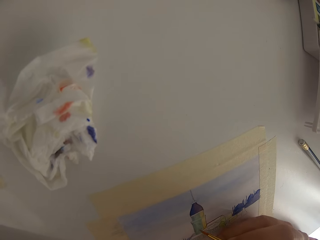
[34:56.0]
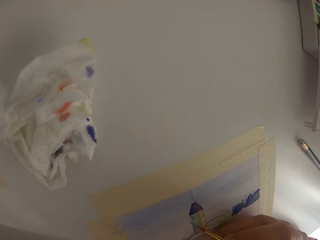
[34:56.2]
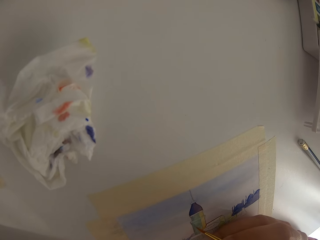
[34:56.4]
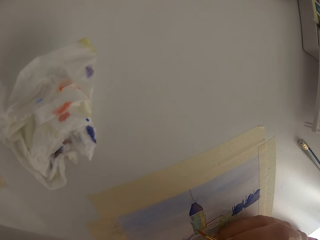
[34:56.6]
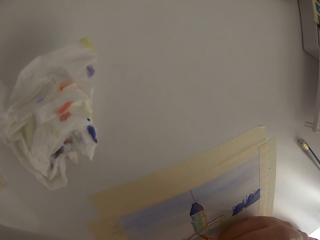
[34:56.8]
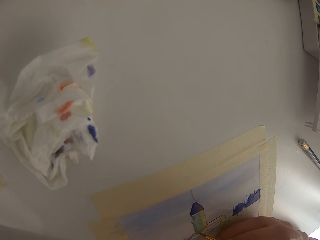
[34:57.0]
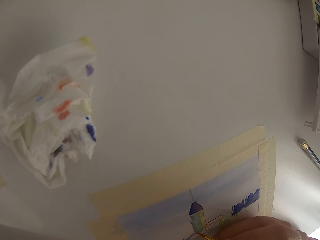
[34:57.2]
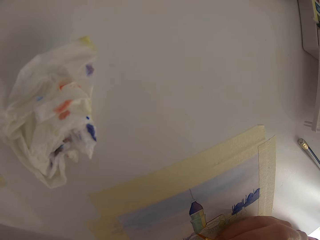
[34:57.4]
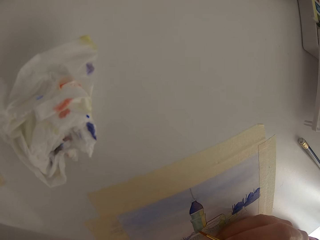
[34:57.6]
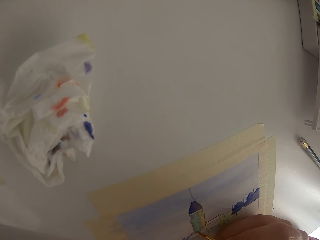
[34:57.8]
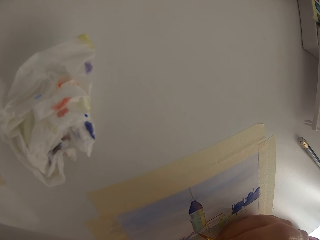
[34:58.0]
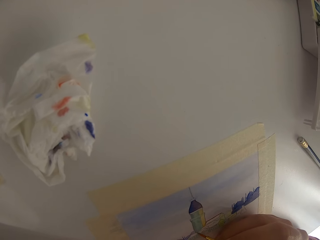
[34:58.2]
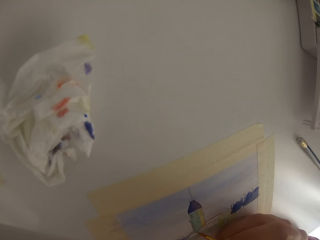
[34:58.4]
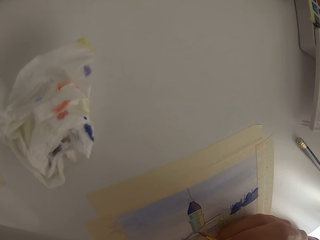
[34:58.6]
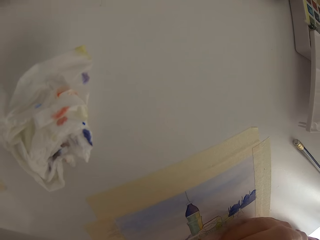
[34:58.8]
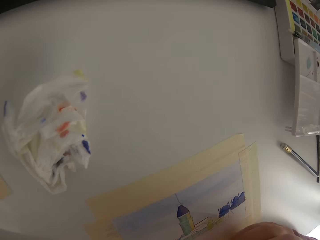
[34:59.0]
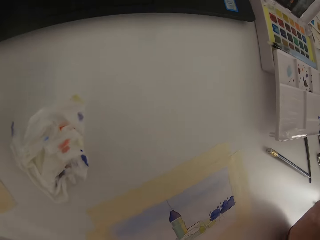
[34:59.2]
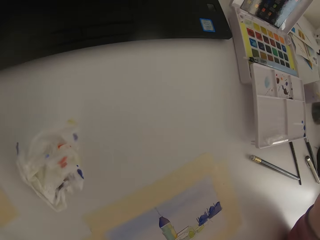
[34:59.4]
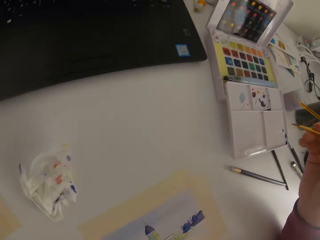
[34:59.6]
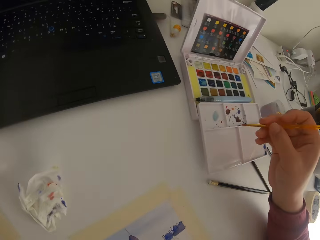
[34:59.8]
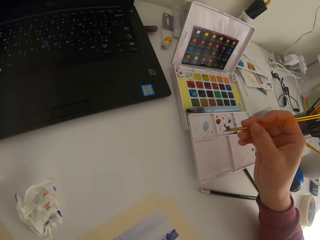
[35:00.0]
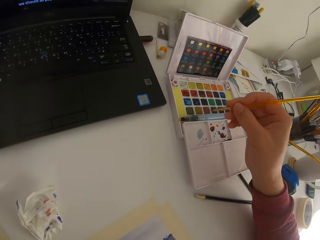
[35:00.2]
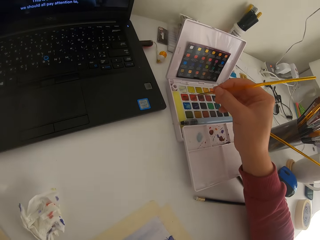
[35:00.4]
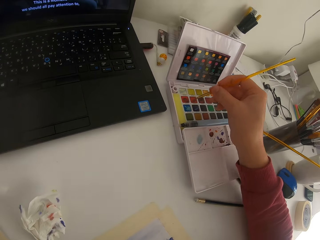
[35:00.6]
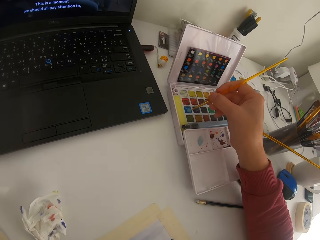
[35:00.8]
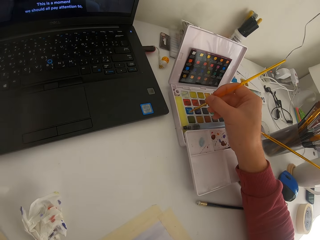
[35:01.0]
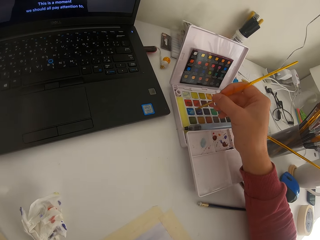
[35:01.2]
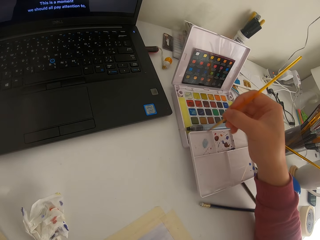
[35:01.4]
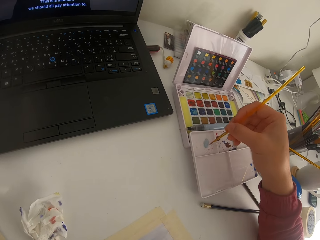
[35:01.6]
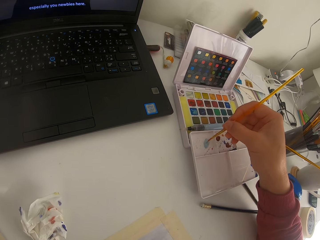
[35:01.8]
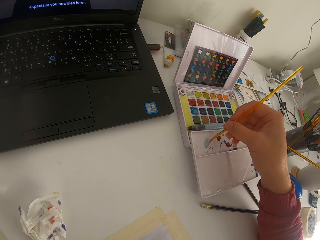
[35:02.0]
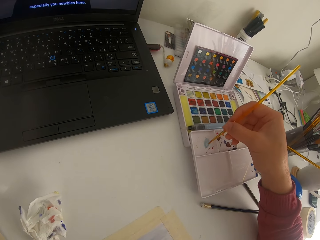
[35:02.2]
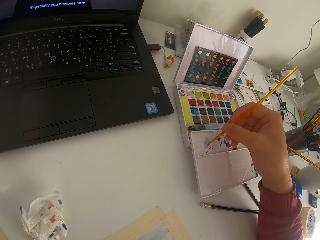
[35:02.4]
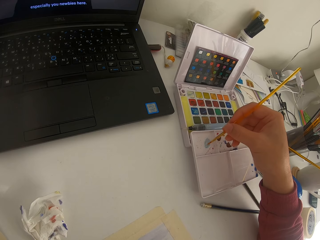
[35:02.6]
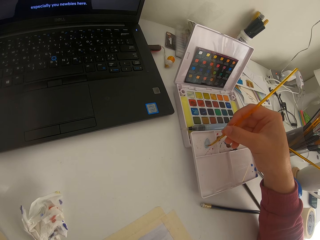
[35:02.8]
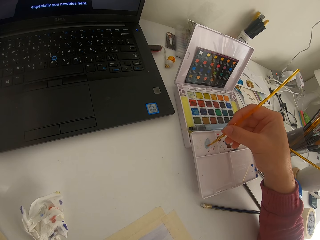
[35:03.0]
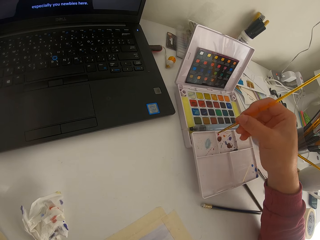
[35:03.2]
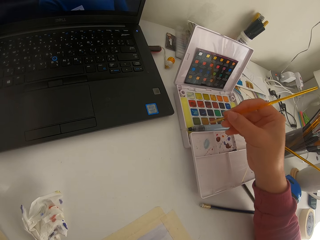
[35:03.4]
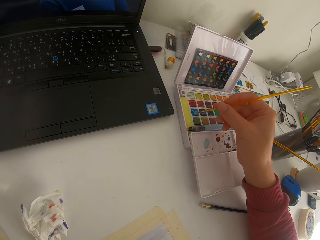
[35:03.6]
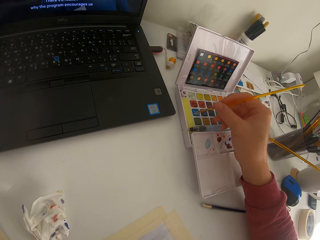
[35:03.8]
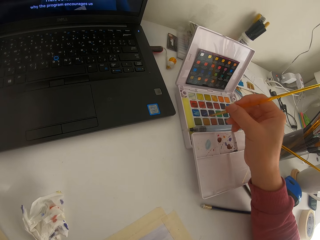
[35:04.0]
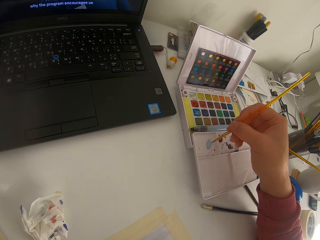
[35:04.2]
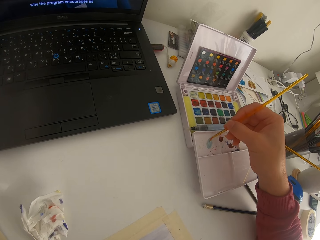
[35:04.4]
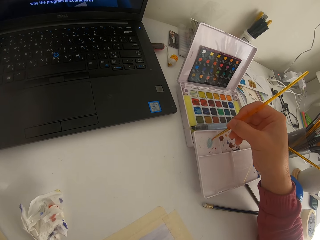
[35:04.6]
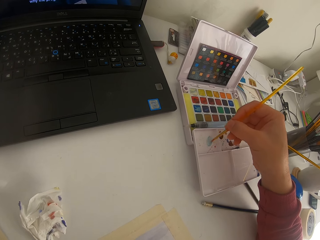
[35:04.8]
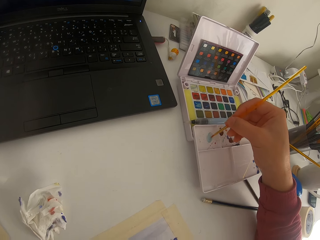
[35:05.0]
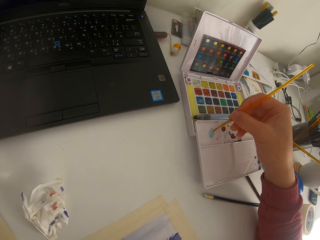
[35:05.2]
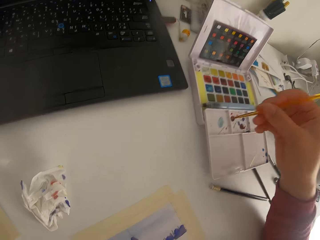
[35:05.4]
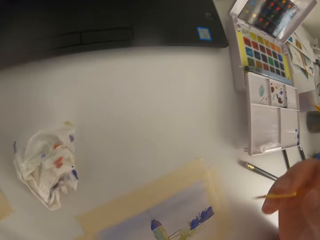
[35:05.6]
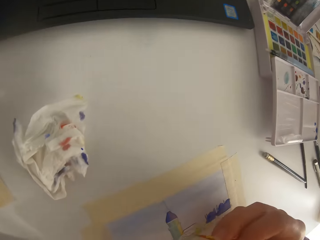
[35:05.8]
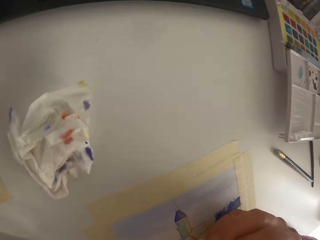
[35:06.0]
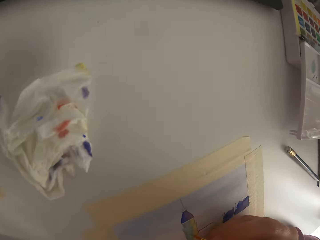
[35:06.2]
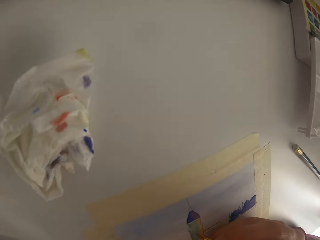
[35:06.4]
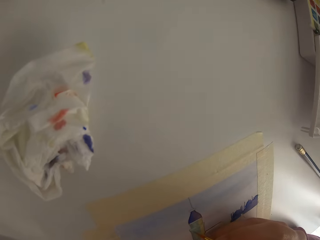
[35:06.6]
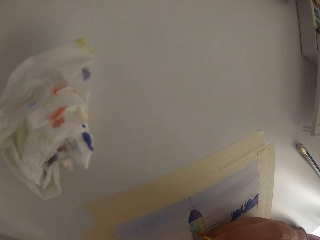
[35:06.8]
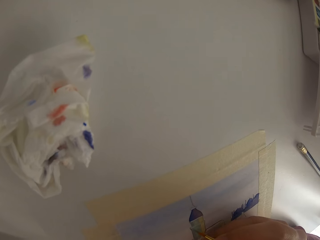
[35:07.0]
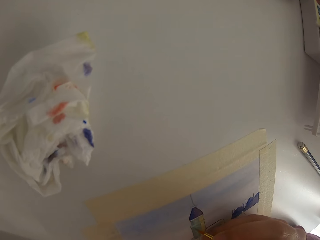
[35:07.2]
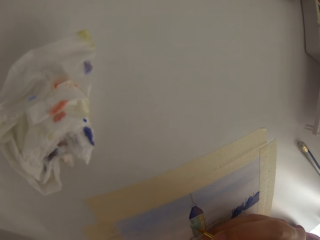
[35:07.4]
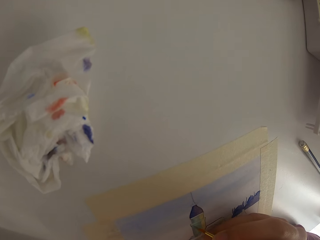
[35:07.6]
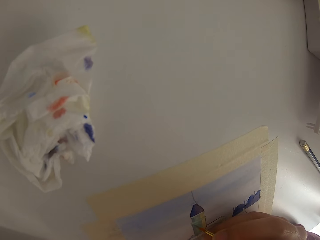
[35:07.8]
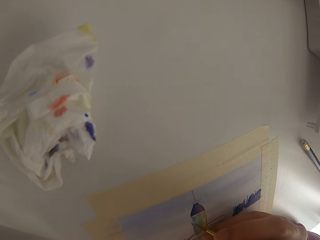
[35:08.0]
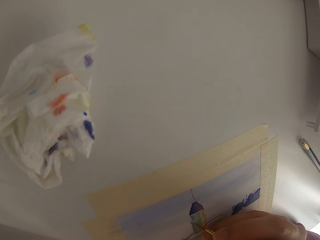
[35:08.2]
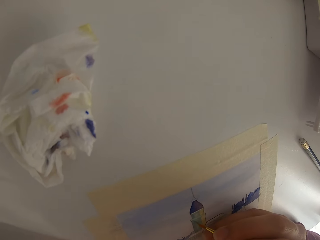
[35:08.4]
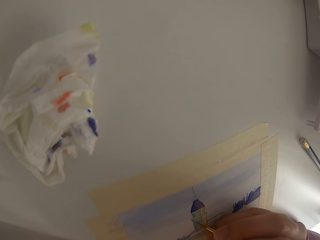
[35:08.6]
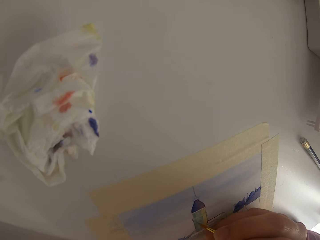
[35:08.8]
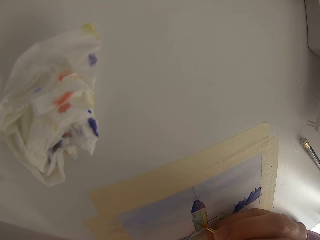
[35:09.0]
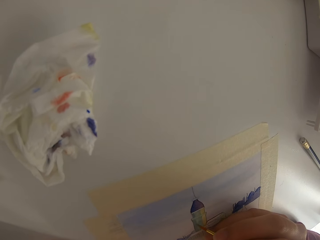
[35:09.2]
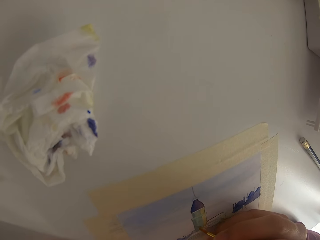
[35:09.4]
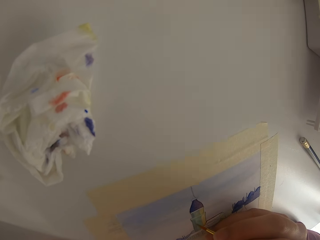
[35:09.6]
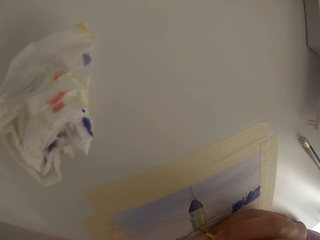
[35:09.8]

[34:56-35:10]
The camera wearer paints on paper. They touch the paint brush on solid watercolor. They mix paint on the paint palette. They touch the paint brush on the solid watercolor. They mix paint on the paint palette.

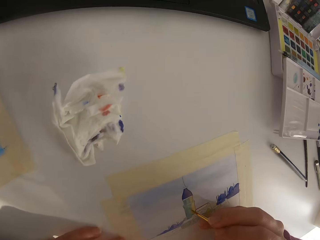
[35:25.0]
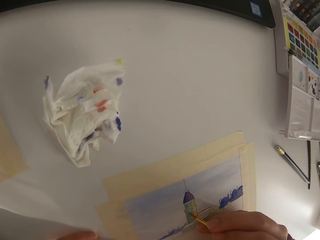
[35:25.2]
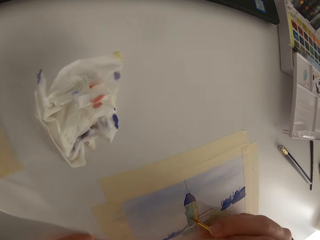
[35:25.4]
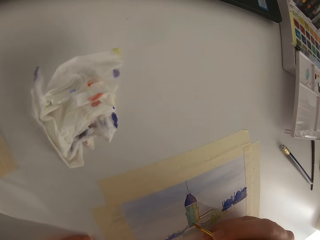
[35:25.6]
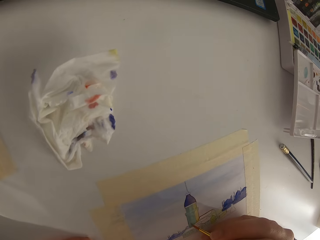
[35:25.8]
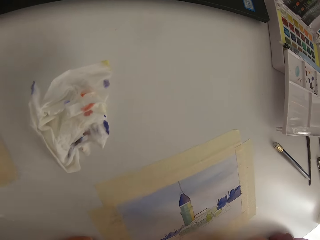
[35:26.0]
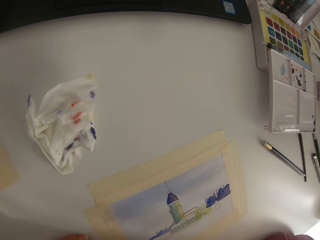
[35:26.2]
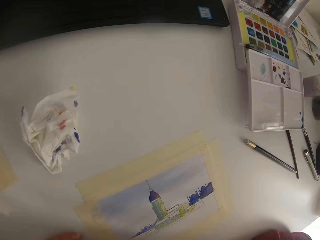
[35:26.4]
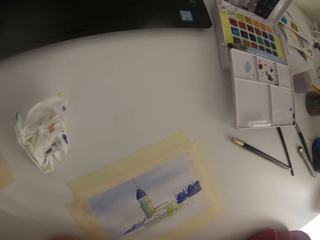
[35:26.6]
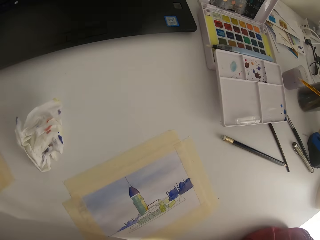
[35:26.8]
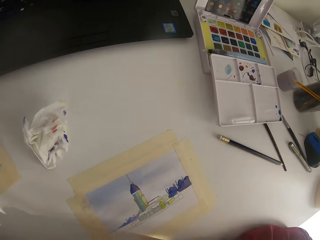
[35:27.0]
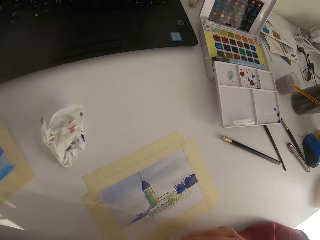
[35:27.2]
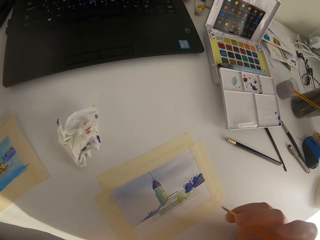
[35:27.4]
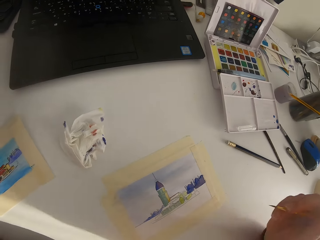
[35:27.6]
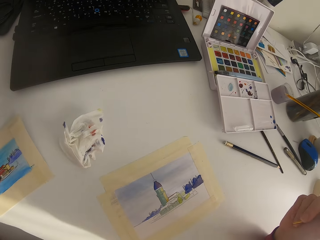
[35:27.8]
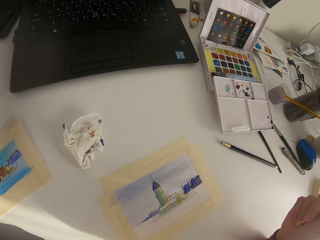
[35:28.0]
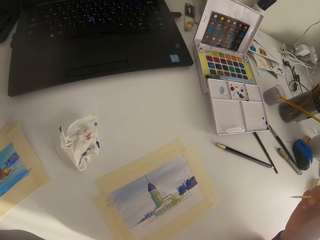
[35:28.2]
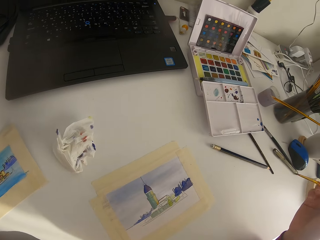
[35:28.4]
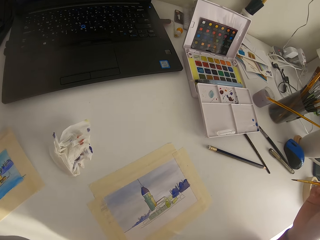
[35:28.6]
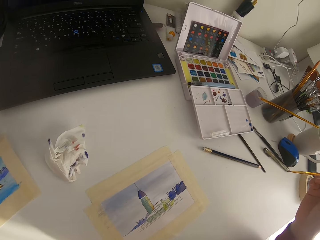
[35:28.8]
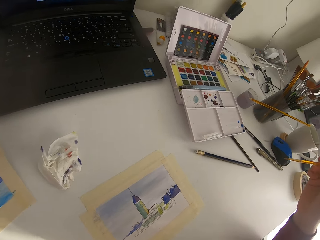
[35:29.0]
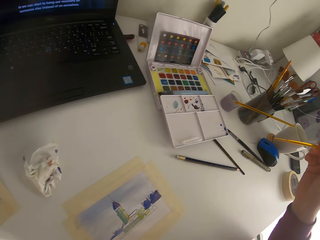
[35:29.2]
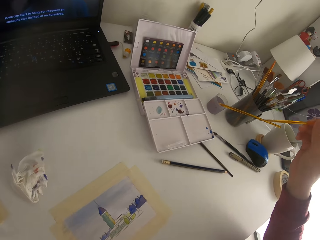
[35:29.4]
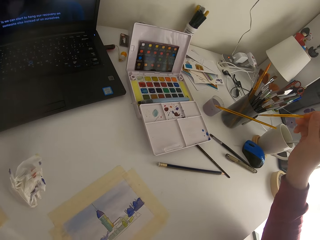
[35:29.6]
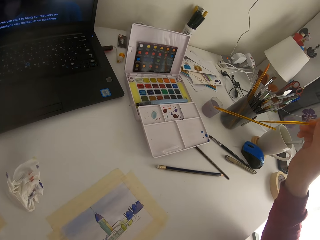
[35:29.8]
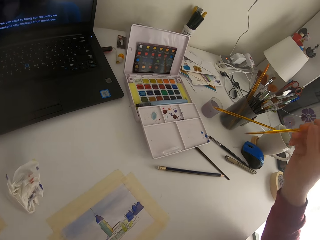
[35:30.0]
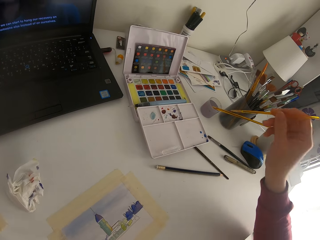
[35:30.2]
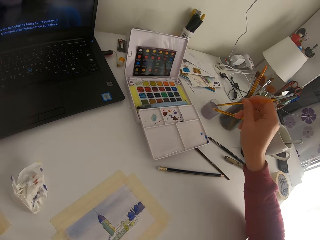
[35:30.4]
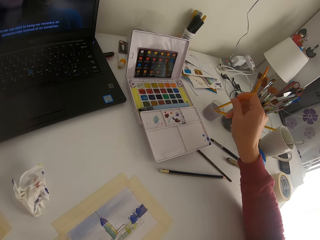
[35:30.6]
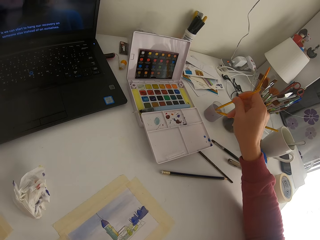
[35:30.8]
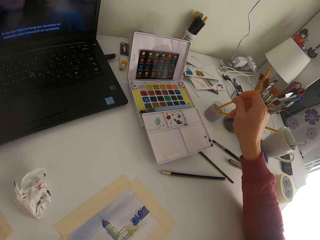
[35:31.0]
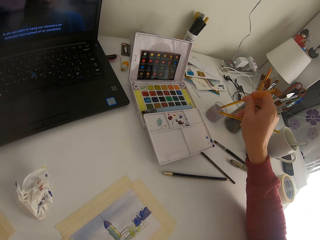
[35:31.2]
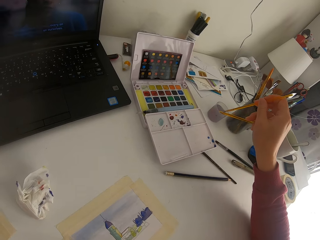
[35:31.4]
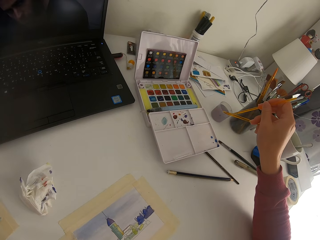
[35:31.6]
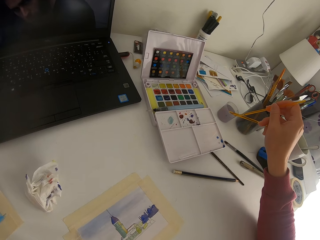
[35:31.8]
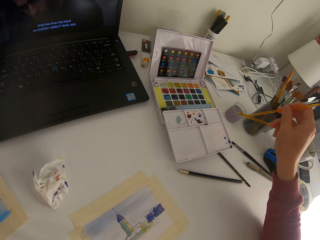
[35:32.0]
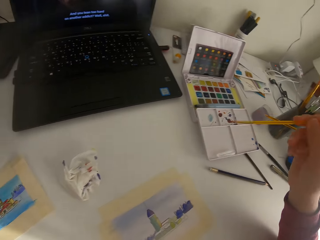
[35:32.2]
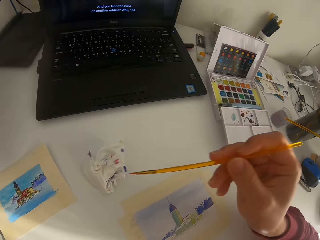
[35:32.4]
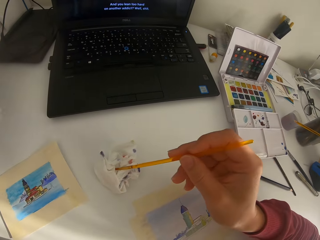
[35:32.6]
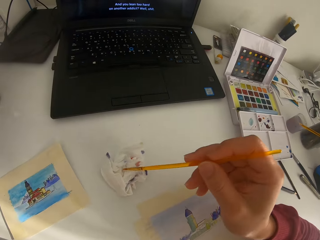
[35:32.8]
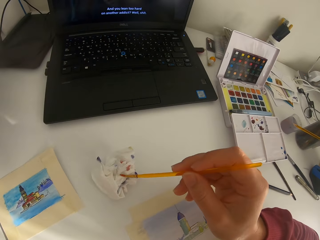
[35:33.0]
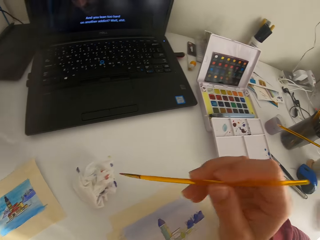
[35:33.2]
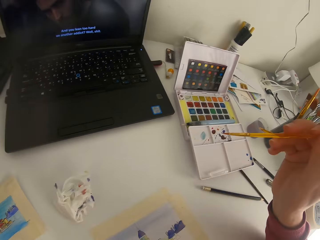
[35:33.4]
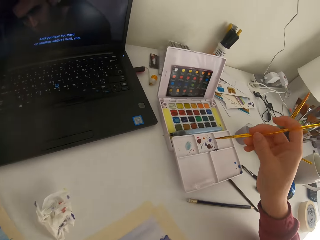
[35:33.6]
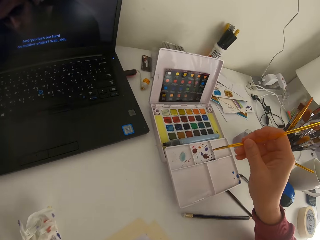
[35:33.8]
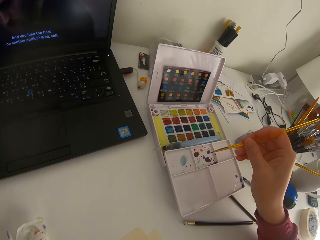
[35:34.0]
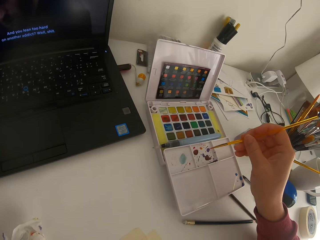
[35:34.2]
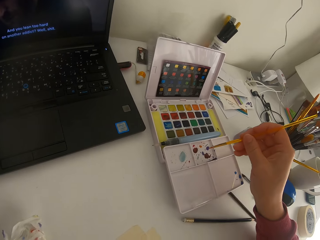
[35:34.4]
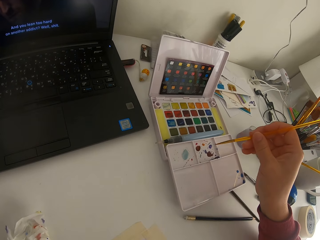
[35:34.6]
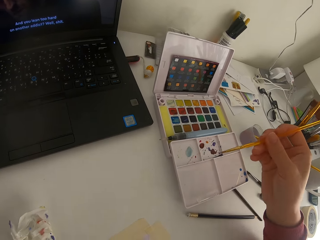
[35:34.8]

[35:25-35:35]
The camera wearer paints on paper. They pause painting. They dip the paint brush in water. They touch the paint brush on tissue paper.
